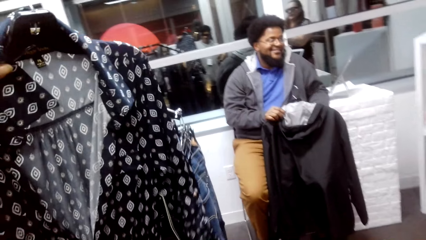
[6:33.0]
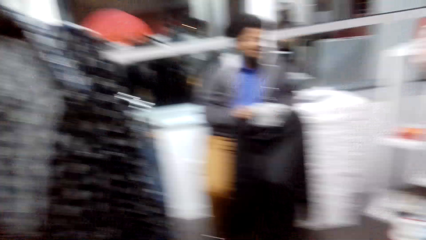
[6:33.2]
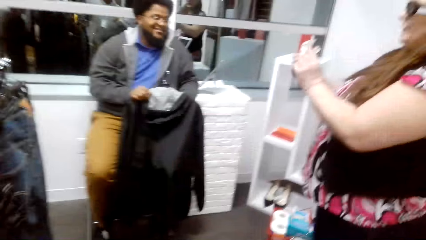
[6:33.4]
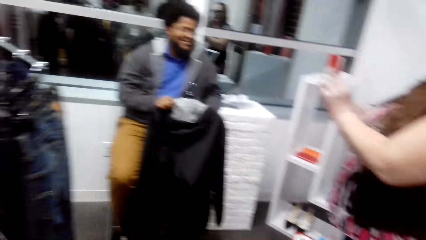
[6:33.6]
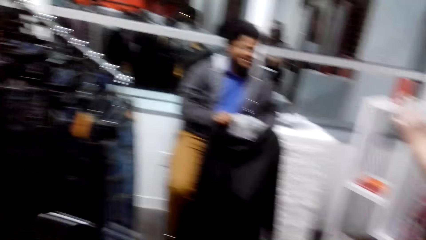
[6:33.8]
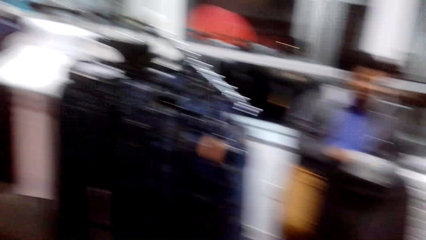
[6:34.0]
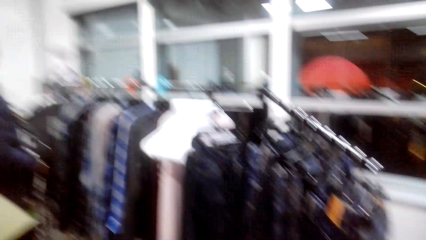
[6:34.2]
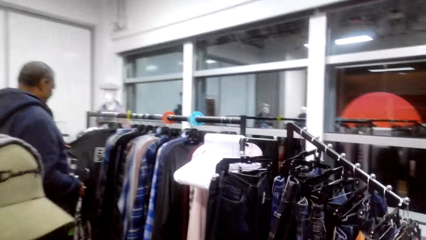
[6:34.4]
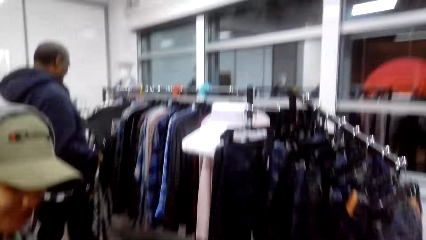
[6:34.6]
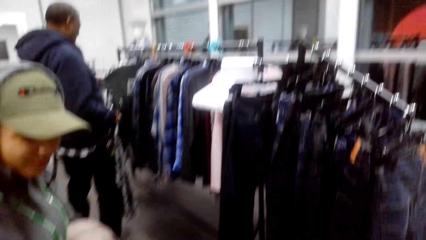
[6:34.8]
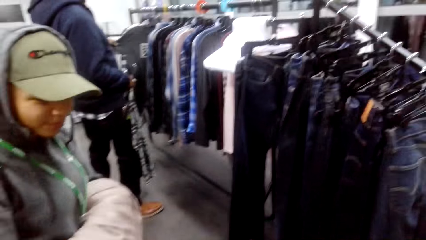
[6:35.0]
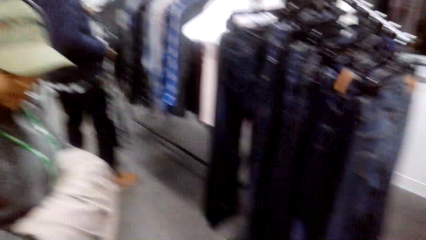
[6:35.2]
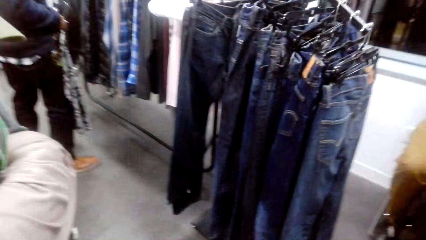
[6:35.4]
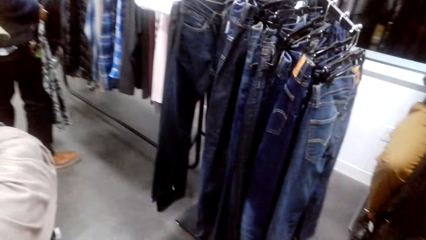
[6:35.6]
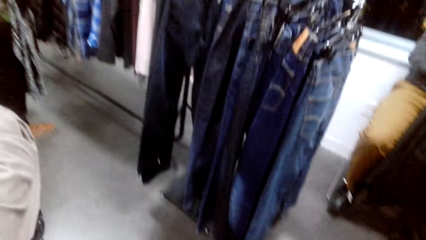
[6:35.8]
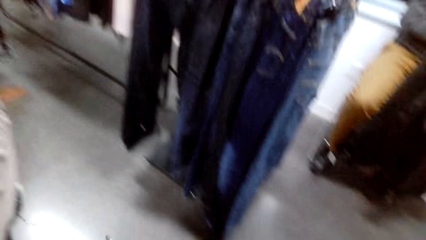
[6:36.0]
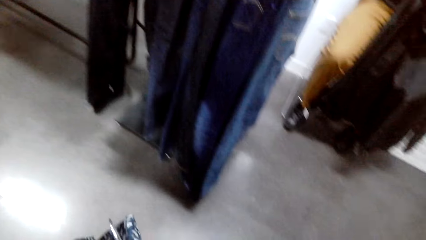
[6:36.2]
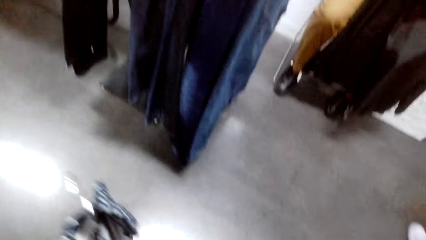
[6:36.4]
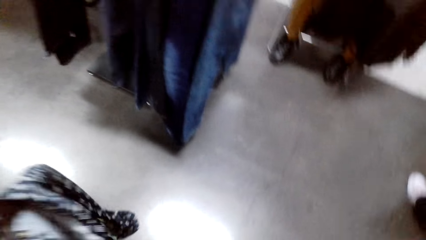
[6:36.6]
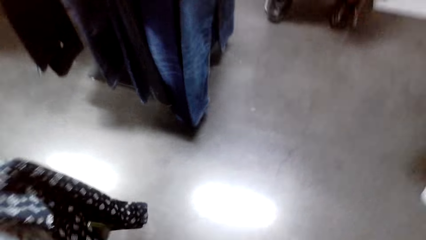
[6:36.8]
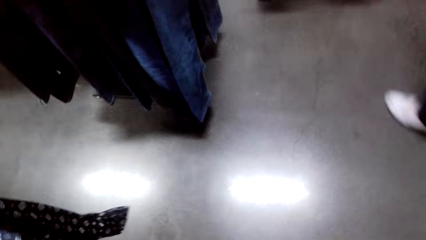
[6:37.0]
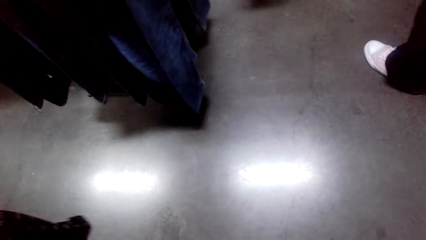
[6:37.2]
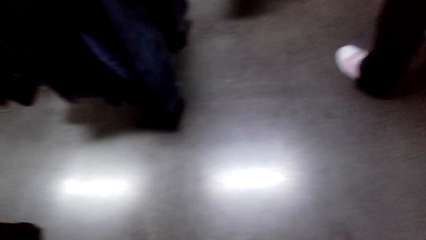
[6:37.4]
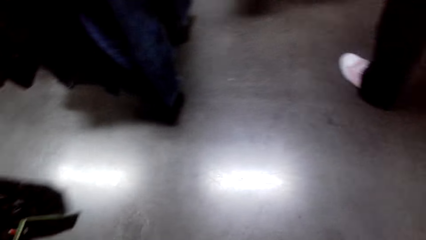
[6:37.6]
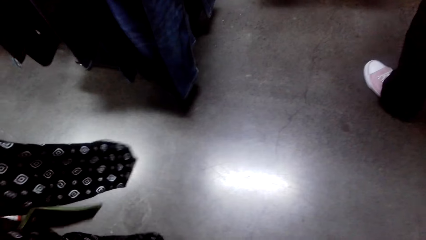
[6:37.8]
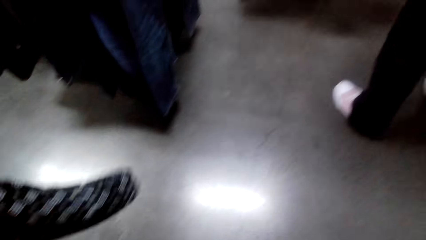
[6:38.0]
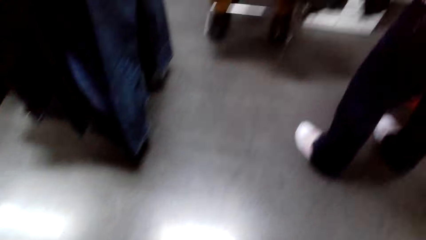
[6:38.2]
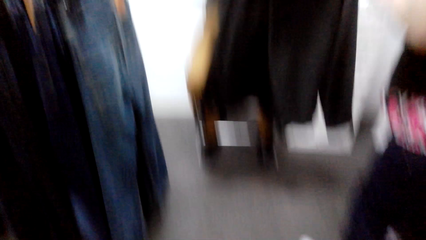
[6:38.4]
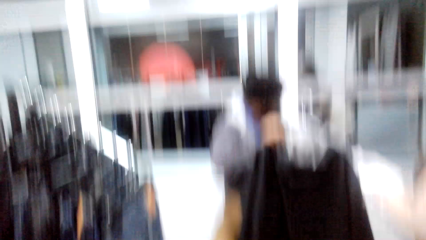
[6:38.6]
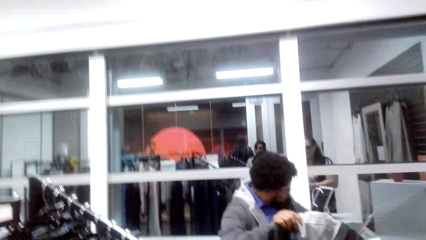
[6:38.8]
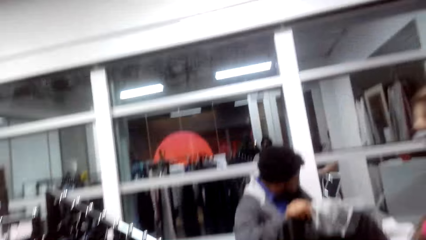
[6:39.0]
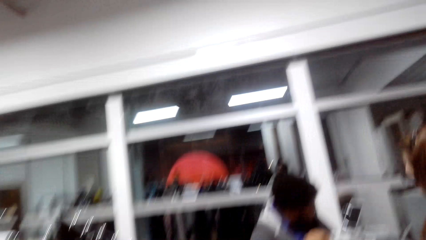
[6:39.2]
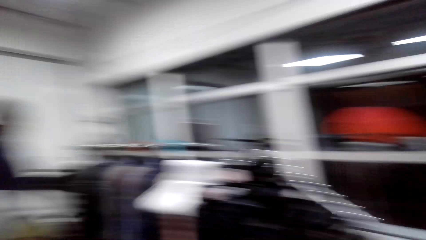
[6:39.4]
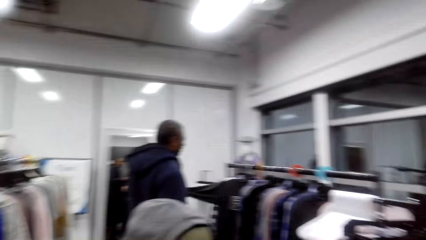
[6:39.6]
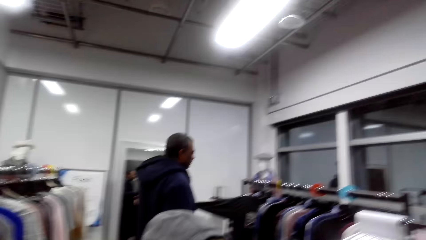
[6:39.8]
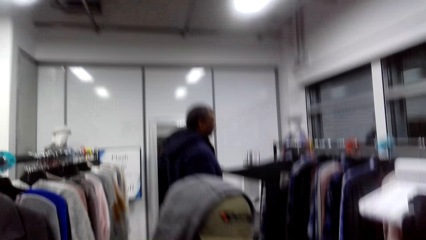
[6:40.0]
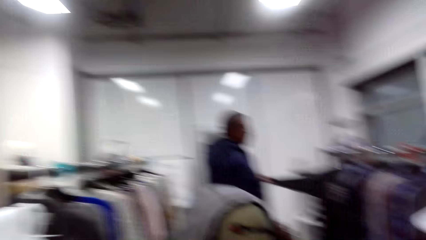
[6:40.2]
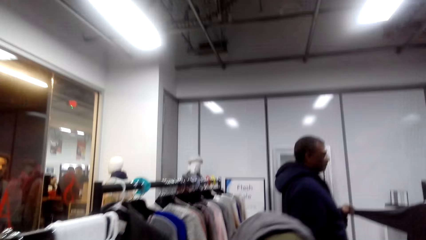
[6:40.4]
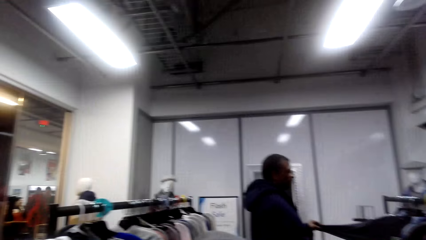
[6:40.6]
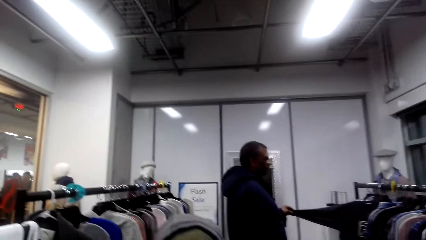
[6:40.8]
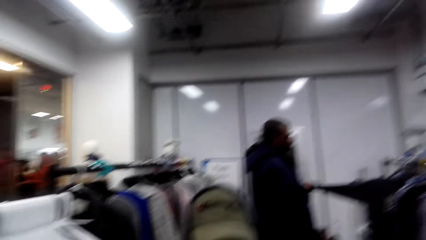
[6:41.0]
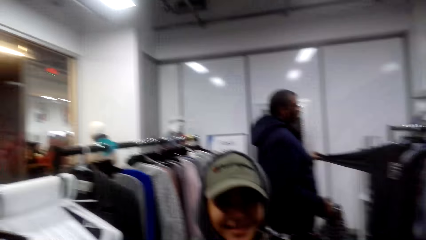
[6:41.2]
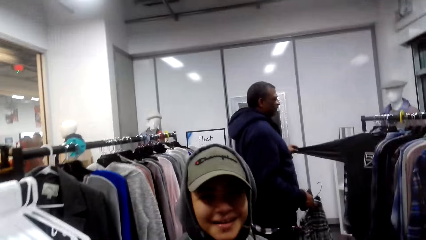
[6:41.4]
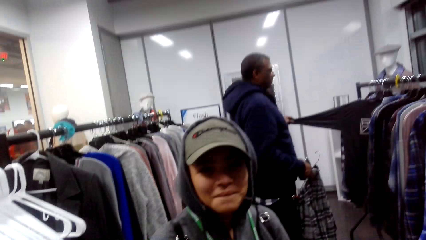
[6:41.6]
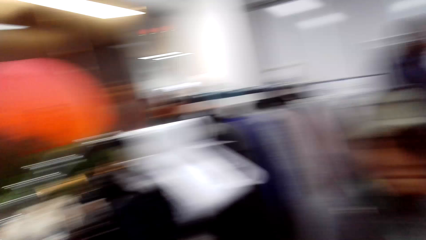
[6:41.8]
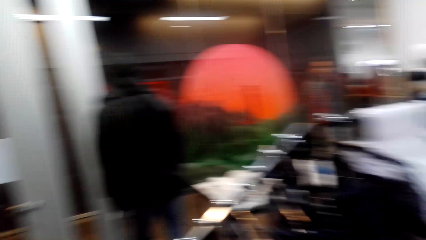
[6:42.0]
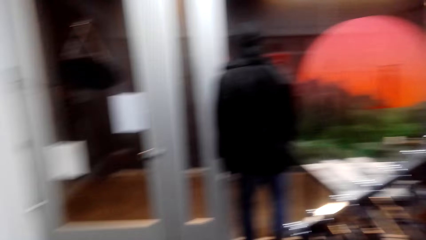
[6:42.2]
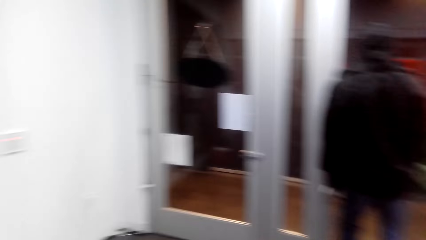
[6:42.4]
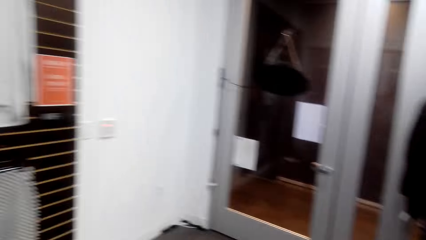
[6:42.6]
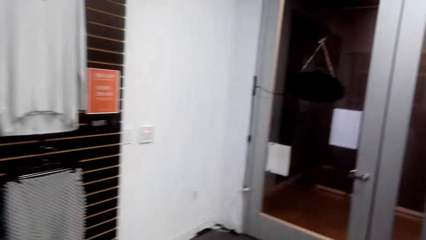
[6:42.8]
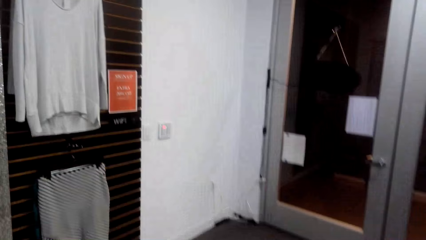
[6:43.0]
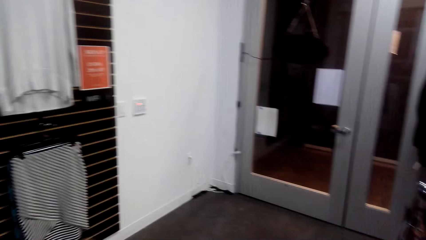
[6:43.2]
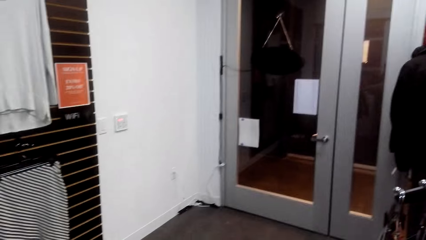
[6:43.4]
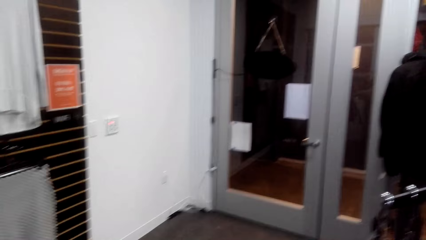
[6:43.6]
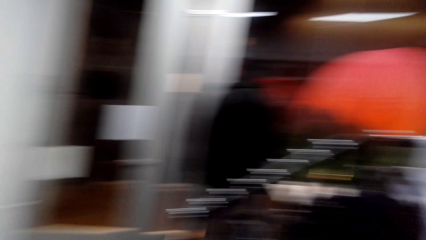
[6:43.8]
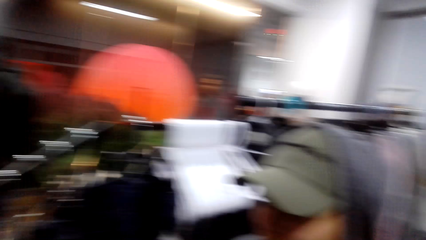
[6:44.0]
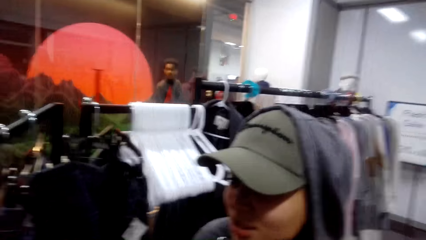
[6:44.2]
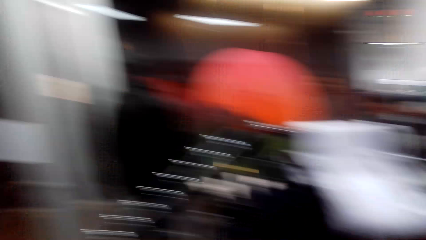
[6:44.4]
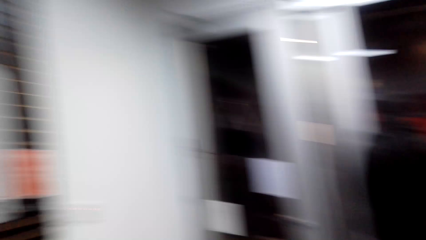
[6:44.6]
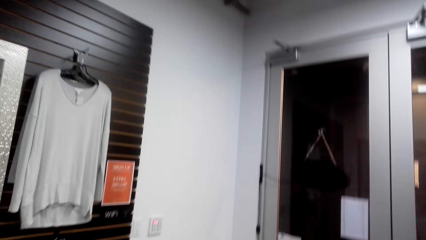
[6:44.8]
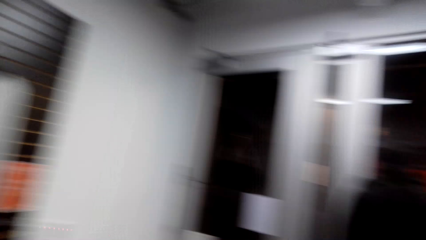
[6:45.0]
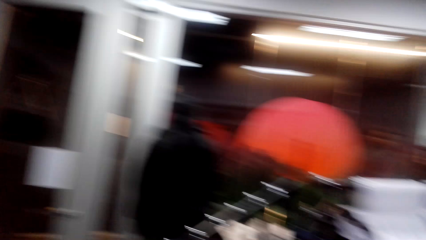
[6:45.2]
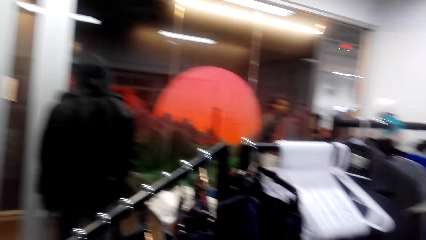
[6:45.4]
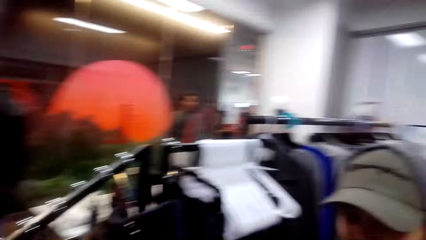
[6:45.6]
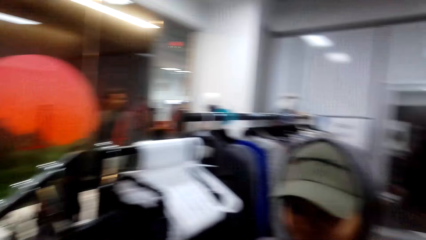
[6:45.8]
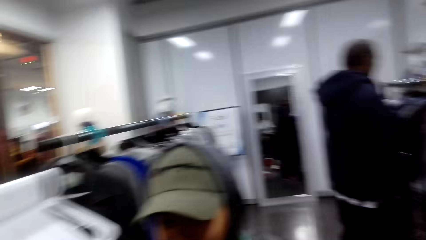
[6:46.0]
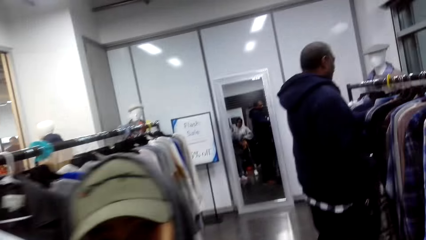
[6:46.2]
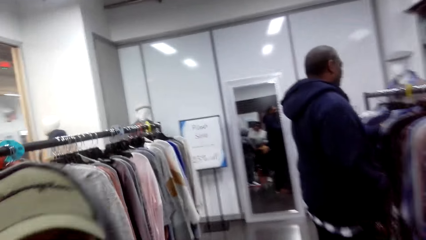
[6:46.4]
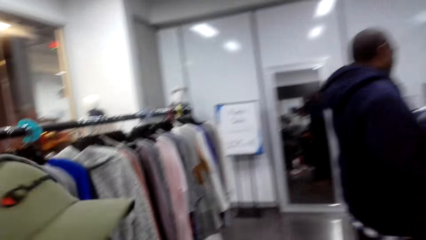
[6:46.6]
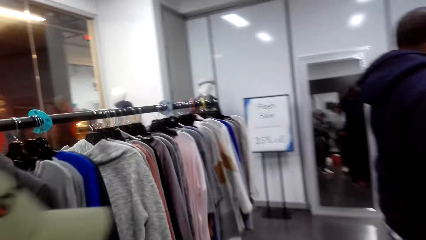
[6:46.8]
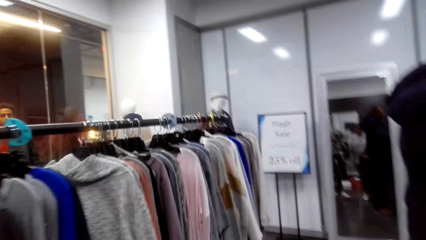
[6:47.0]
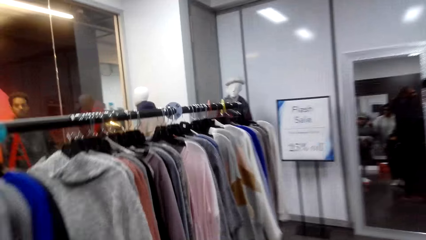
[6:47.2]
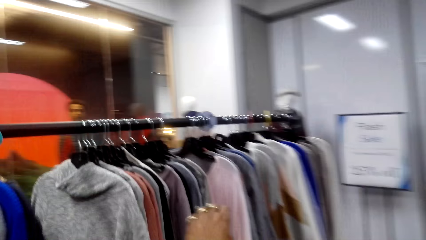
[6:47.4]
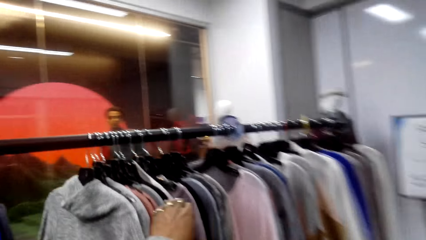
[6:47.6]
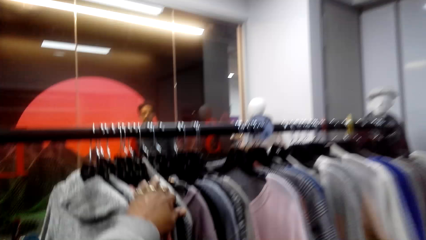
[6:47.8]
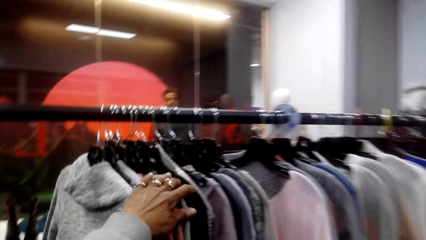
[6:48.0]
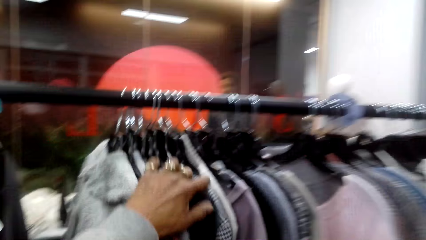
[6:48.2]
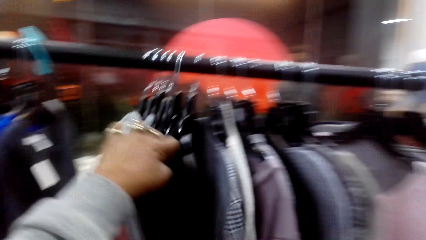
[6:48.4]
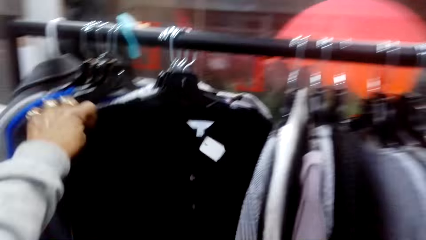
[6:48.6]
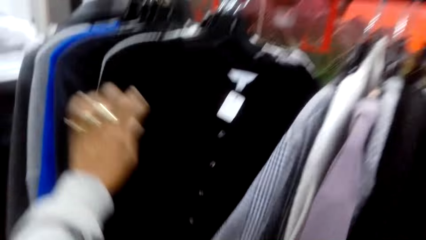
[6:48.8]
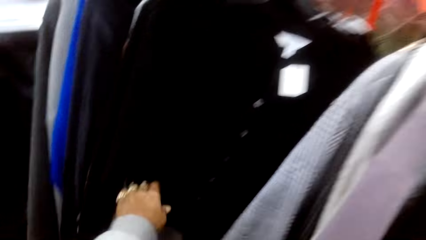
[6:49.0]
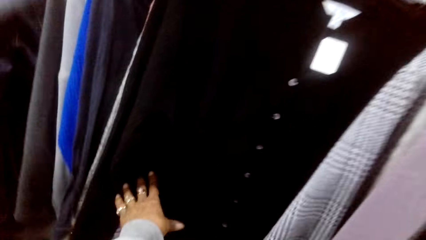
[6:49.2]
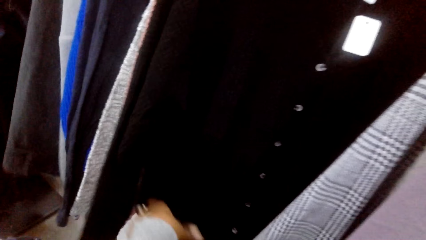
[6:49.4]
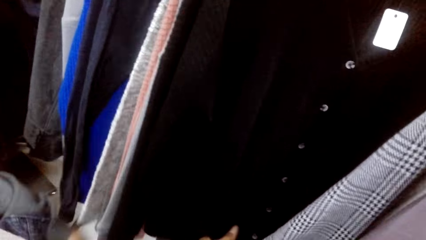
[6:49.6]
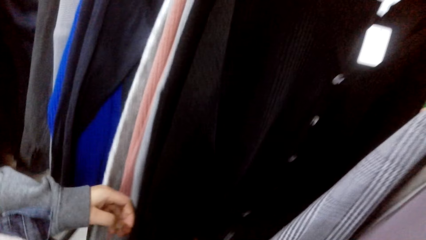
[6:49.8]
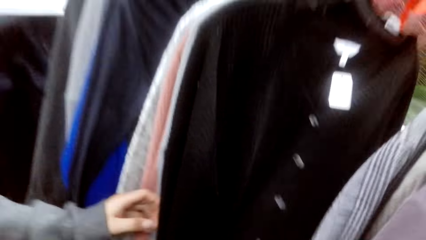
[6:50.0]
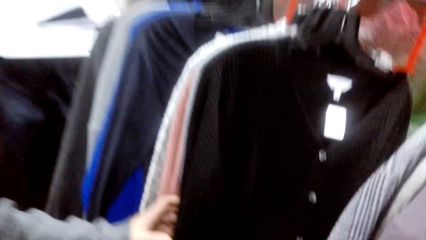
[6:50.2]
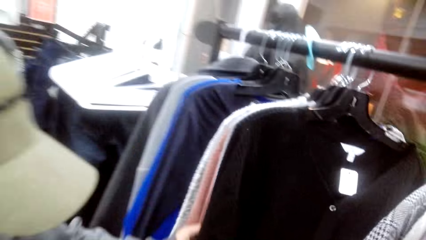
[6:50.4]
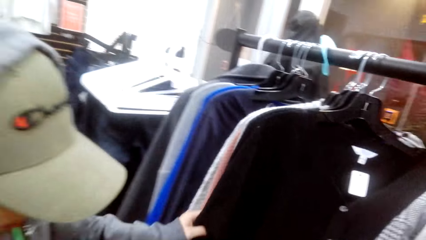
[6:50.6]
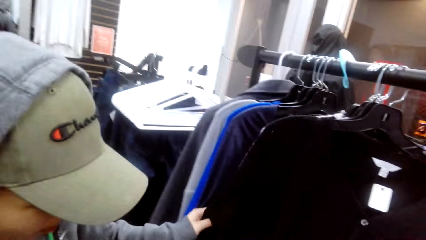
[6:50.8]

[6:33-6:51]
The camera wearer talks to a person. They walk around. They touch the top. They check clothes in the clothes hanging rack.
